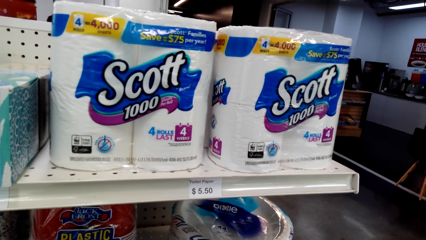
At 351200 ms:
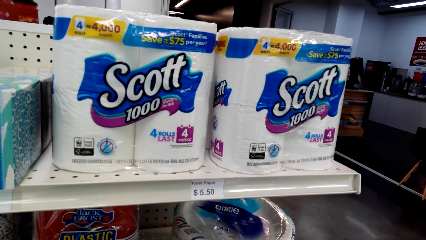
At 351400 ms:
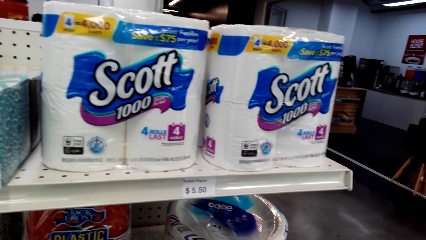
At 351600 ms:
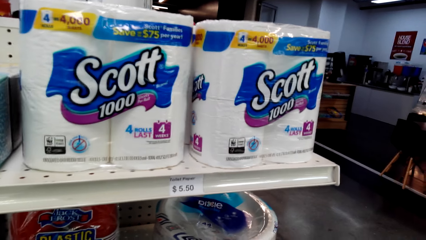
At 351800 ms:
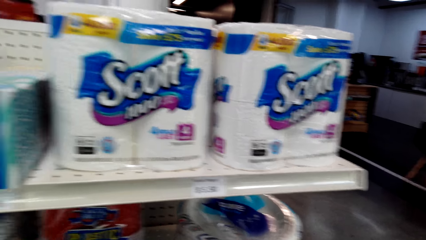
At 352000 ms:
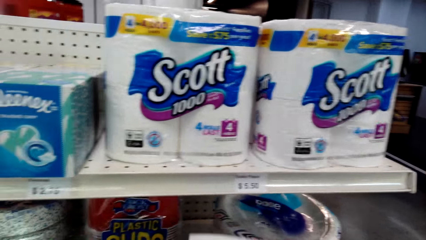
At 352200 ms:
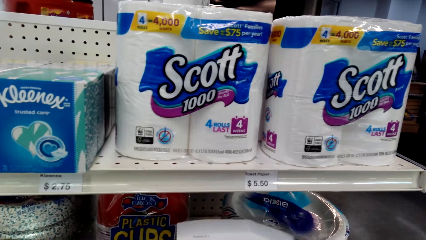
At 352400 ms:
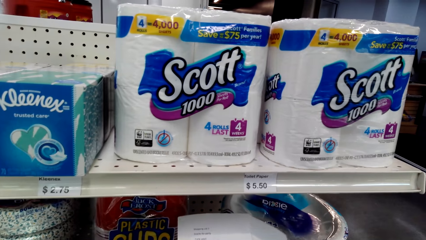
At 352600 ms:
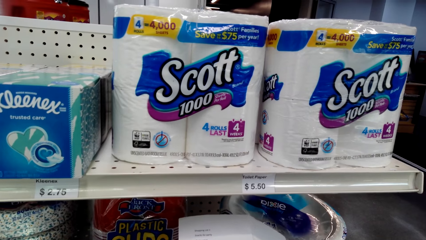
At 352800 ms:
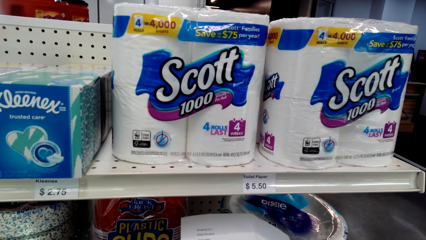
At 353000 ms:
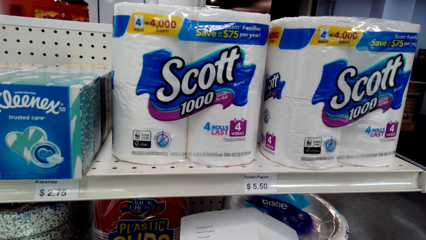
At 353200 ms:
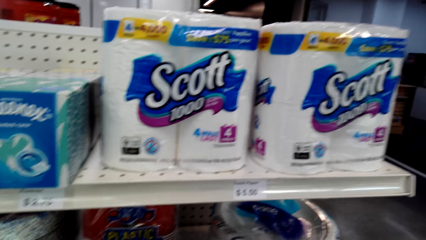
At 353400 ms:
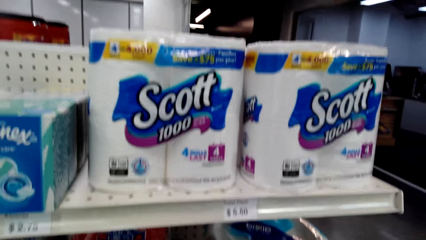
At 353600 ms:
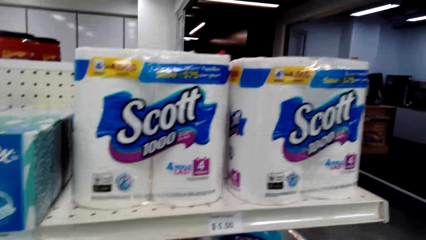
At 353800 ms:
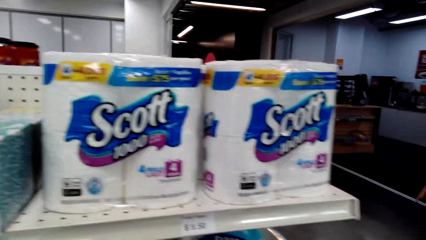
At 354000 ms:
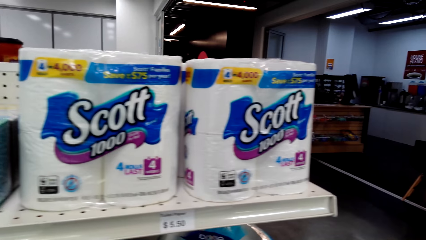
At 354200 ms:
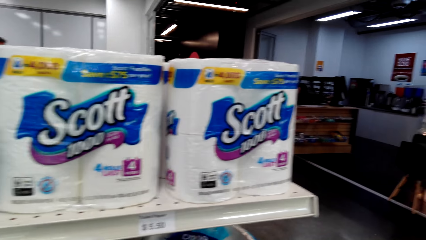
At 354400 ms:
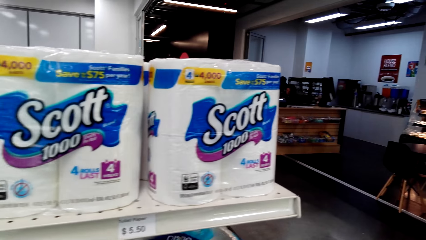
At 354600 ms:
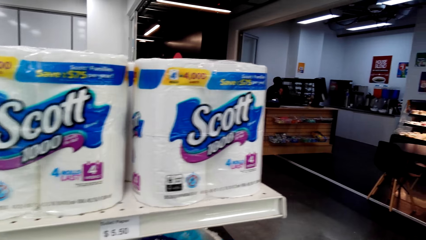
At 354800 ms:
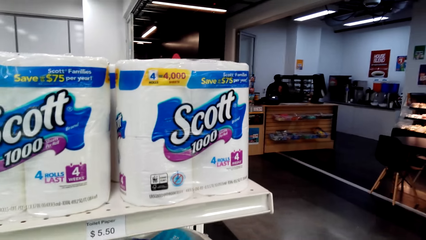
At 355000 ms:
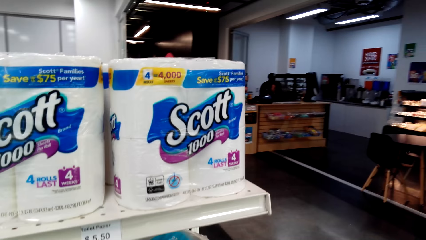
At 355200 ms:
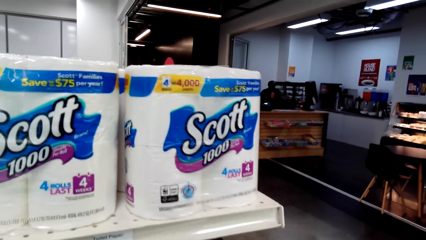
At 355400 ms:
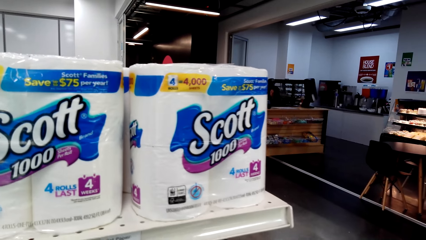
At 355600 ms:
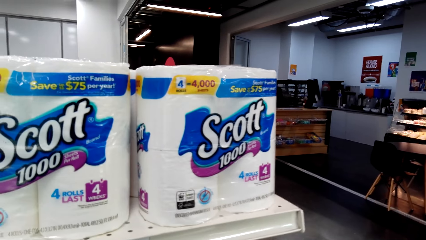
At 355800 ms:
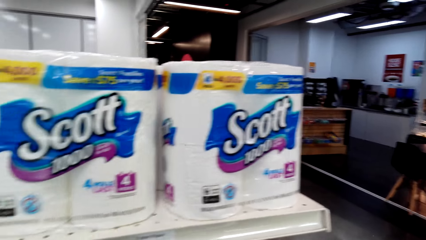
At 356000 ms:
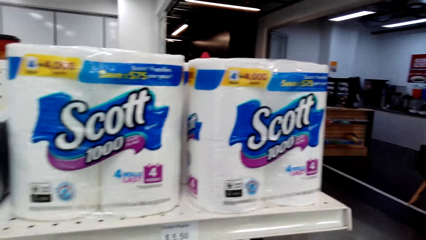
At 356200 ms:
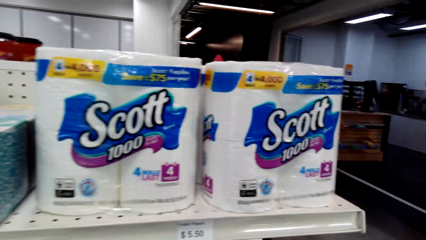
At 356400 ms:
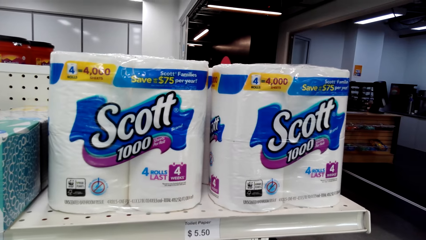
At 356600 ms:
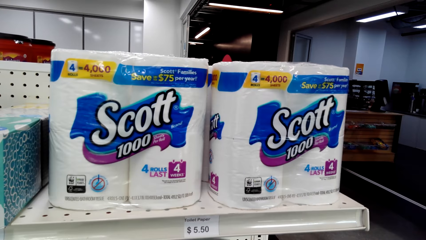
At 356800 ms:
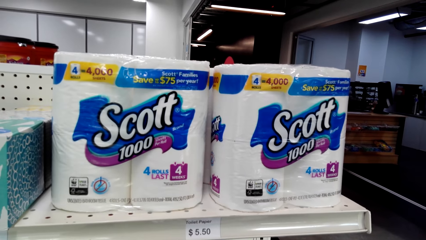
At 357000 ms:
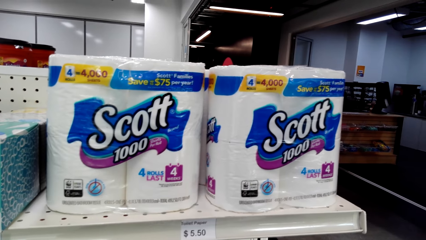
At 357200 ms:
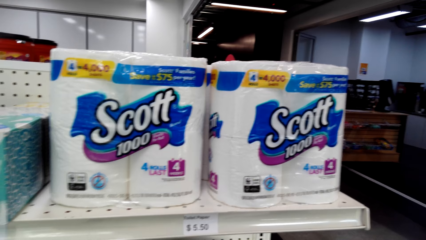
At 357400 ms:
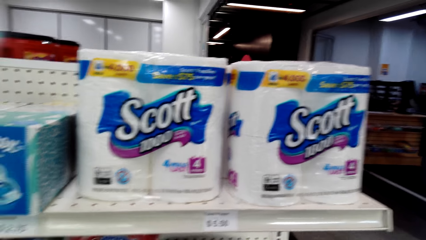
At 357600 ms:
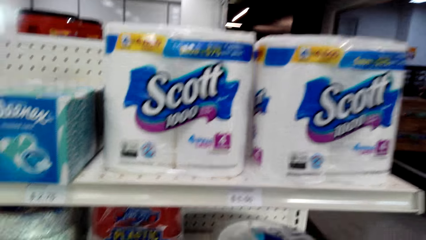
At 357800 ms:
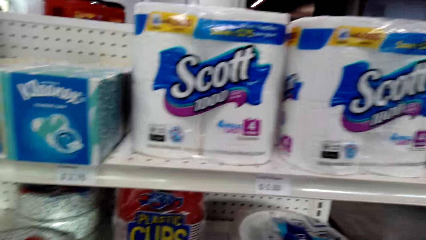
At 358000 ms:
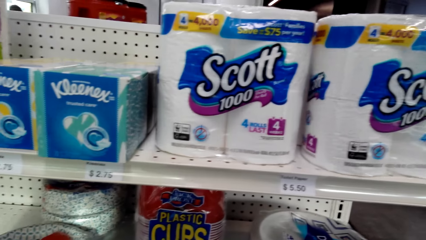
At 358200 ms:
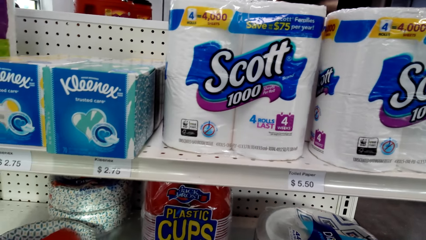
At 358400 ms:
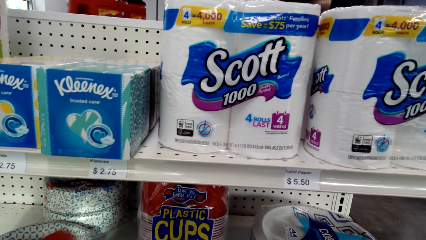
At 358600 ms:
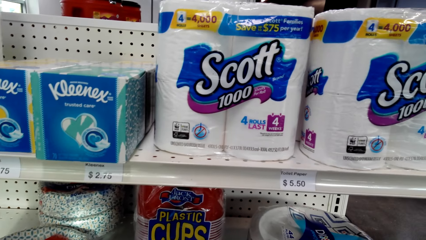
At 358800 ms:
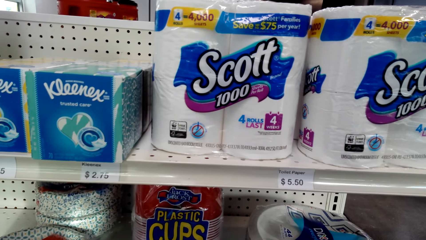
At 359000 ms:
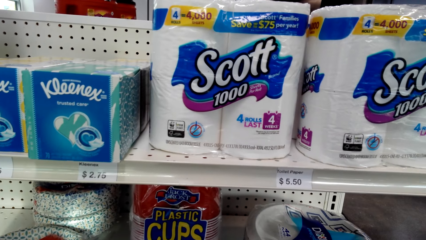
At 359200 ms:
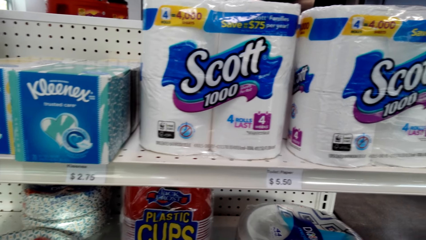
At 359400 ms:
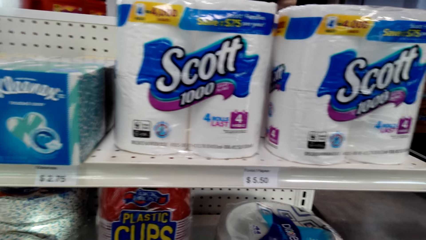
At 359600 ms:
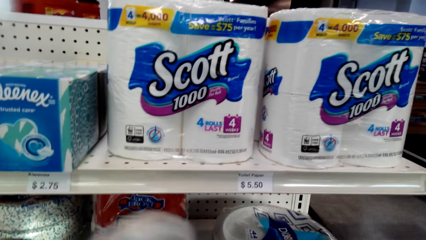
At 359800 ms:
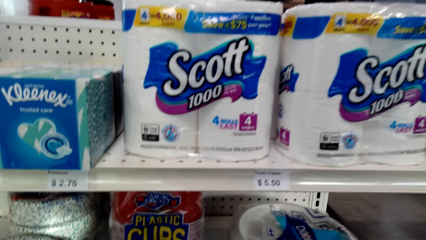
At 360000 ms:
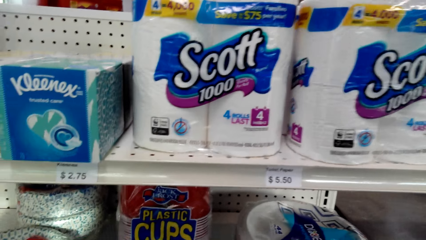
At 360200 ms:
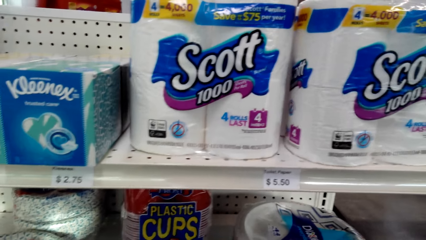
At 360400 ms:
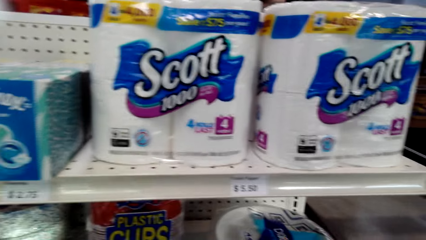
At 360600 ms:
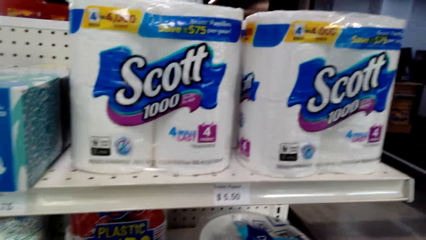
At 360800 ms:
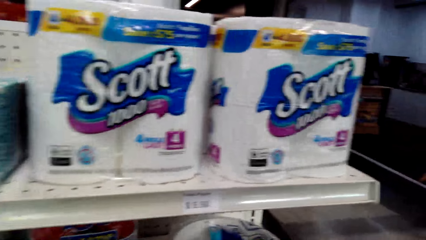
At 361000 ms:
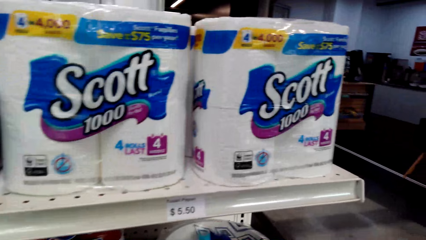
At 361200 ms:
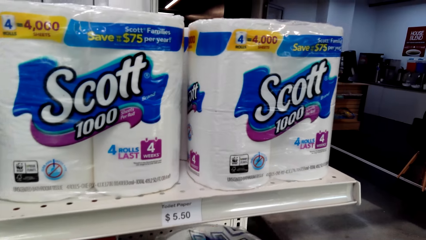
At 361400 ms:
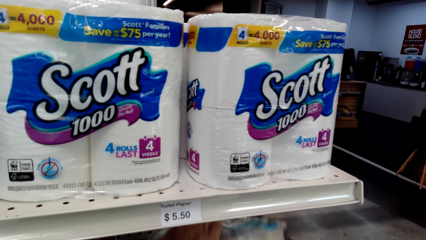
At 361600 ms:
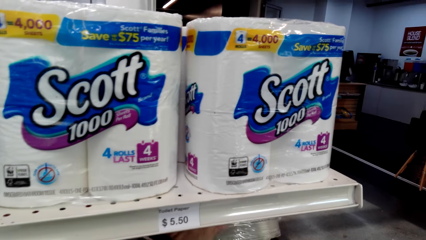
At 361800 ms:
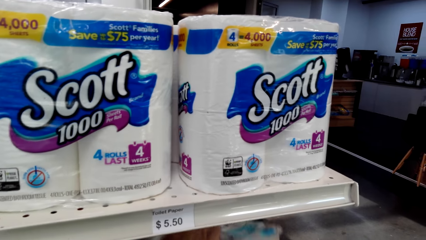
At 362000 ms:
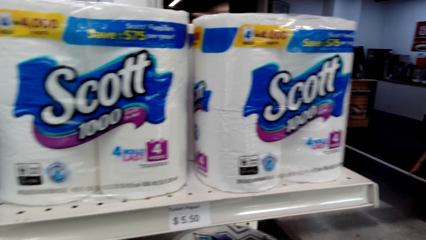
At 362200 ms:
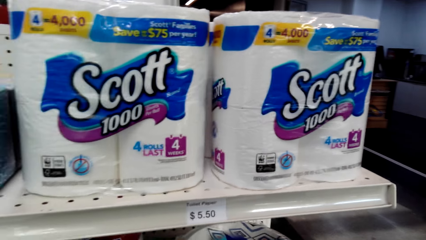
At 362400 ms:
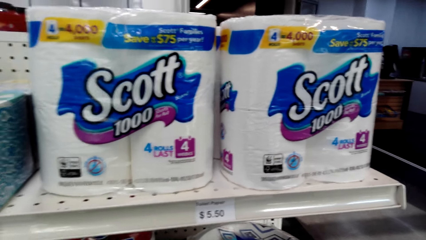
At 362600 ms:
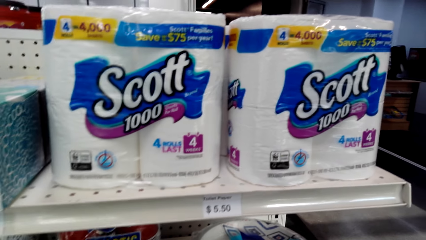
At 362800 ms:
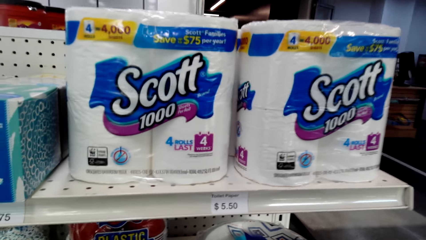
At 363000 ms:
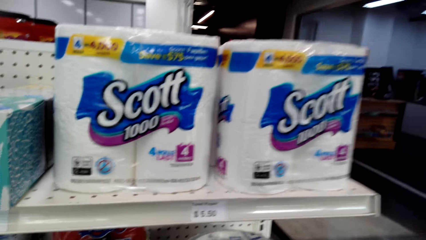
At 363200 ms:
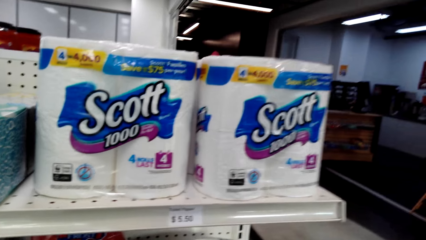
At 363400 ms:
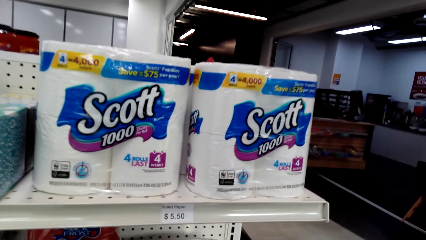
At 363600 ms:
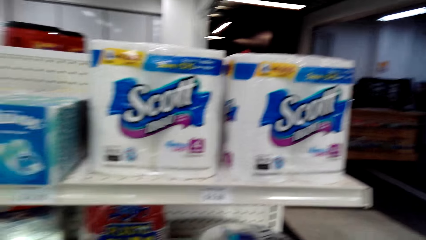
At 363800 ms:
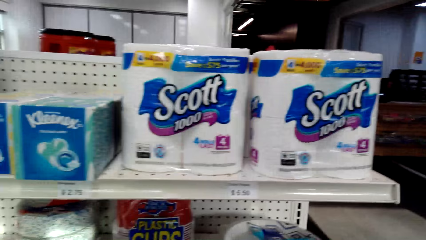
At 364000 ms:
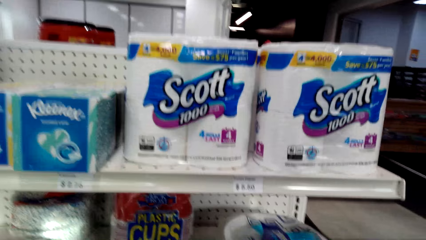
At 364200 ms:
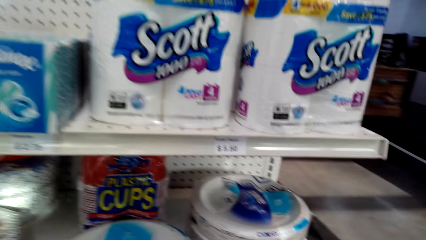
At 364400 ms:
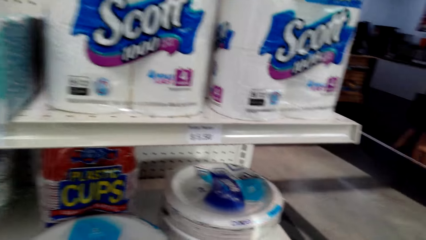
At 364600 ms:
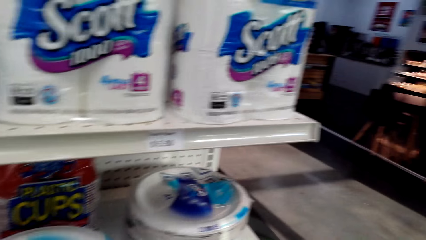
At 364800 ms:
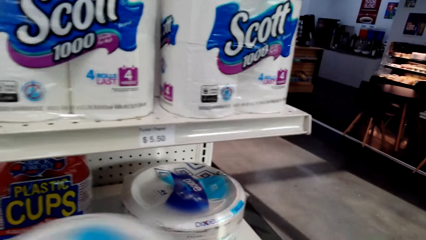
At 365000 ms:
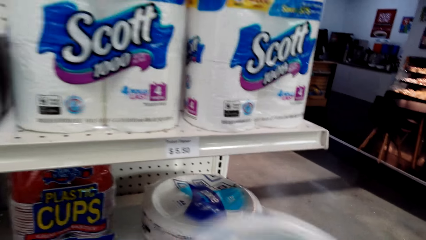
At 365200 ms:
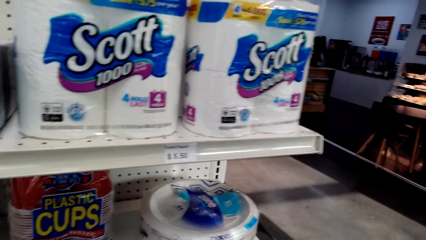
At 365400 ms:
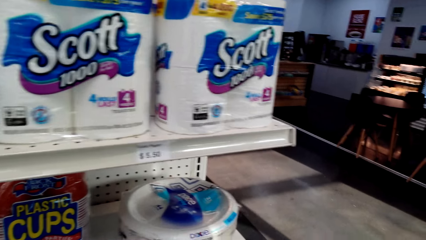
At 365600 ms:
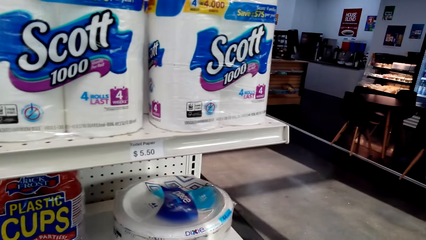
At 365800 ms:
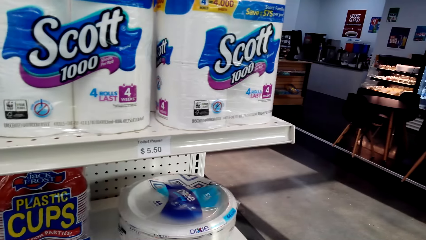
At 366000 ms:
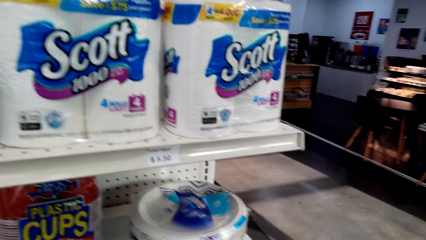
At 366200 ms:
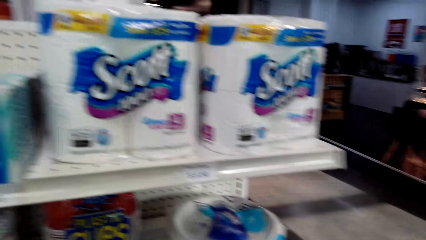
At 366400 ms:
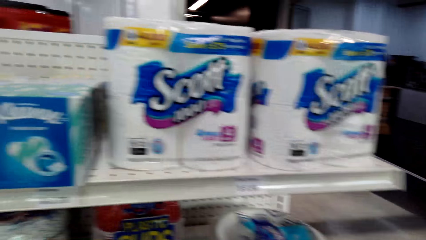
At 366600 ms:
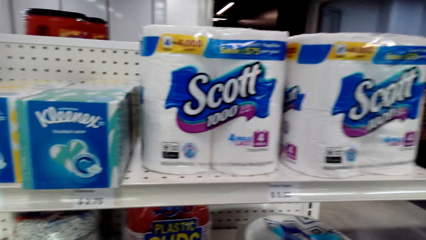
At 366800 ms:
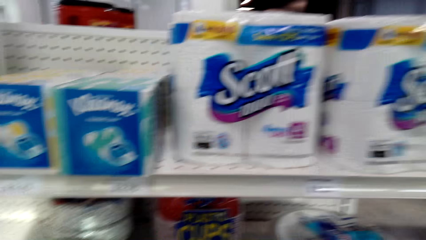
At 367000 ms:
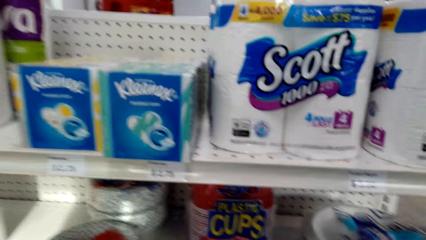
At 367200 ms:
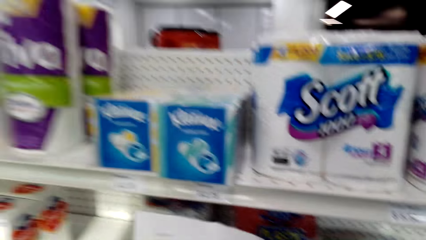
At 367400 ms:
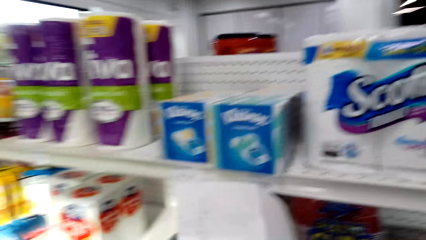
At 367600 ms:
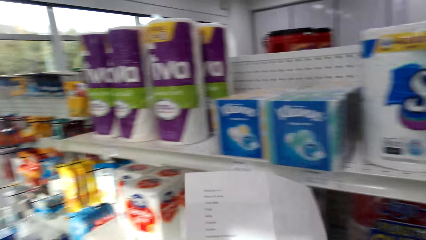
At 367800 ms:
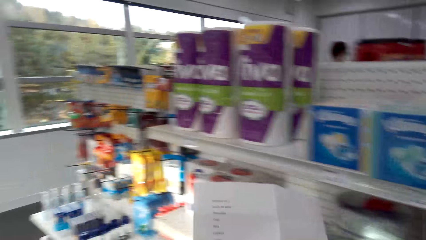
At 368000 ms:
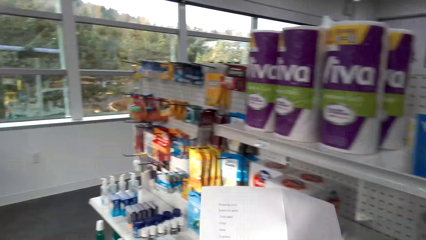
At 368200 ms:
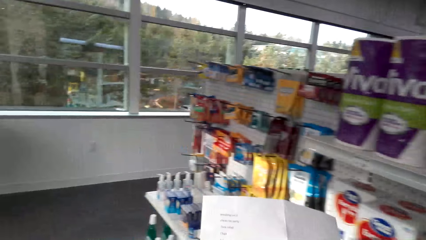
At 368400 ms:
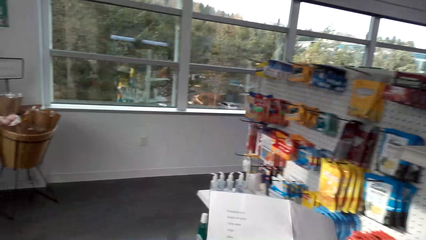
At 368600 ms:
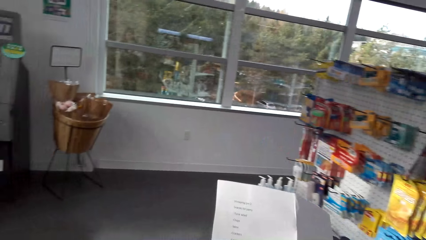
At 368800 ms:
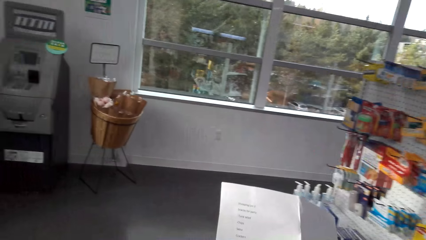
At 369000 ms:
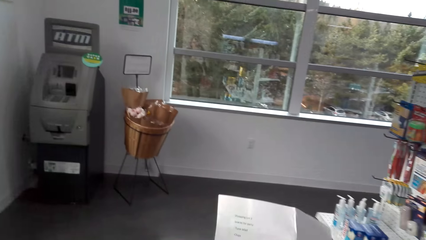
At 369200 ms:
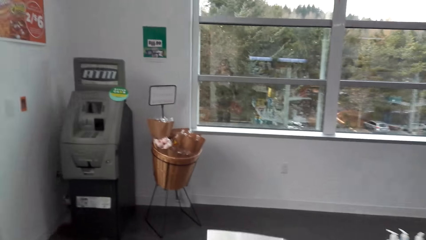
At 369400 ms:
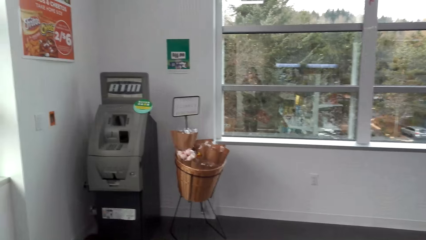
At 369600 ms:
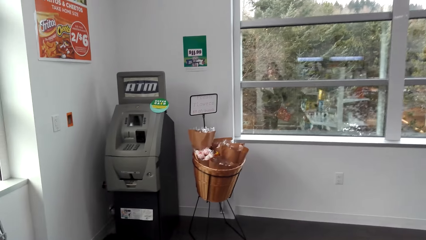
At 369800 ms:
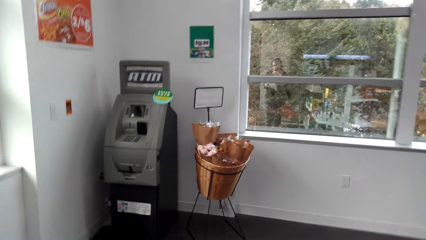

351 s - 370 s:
The camera wearer checks the shopping list or paper. They move the paper away. A lady sits on the counter. A man sits on the counter. The camera wearer moves the plastic cups. They lift plastic plates. They pick up the plastic plates. They hold the paper and move around. They check the shopping list.
